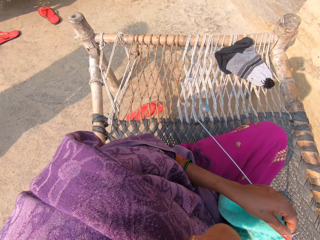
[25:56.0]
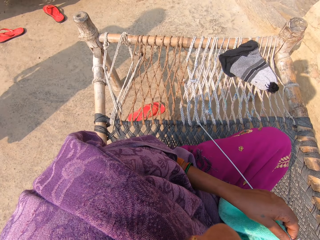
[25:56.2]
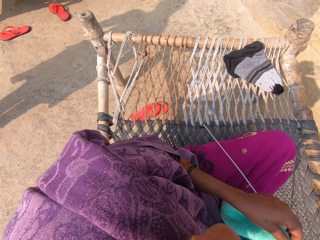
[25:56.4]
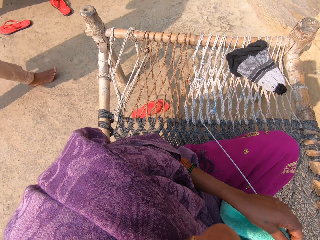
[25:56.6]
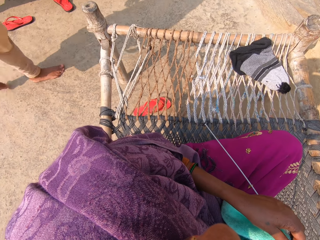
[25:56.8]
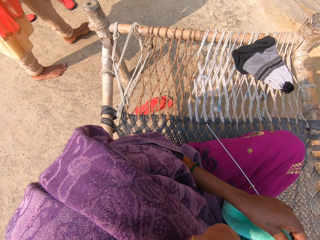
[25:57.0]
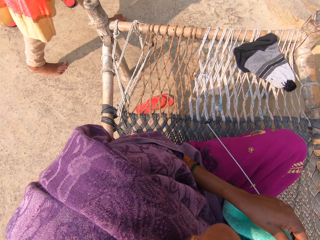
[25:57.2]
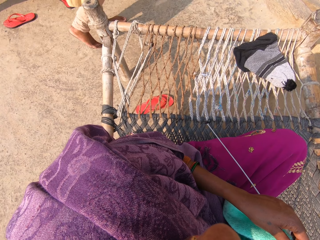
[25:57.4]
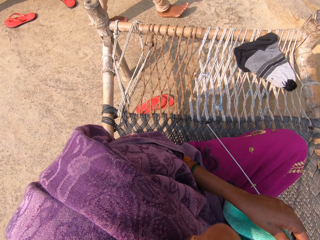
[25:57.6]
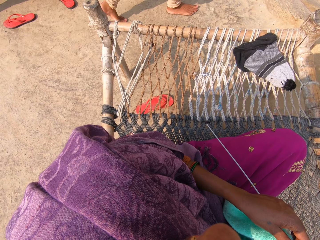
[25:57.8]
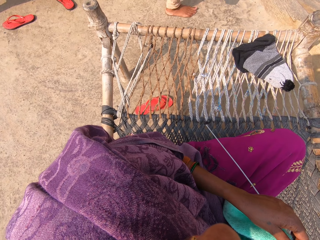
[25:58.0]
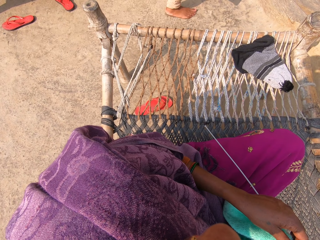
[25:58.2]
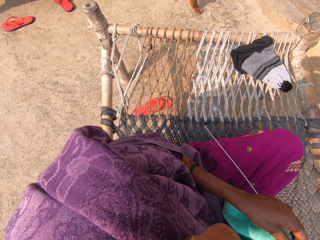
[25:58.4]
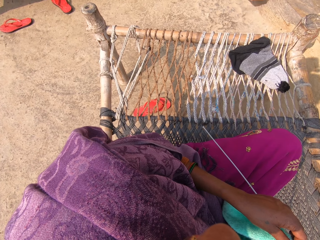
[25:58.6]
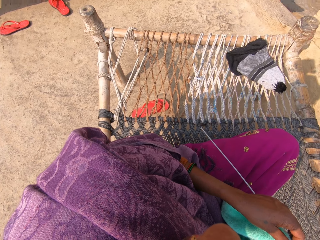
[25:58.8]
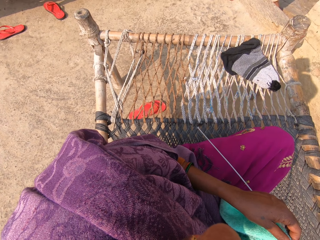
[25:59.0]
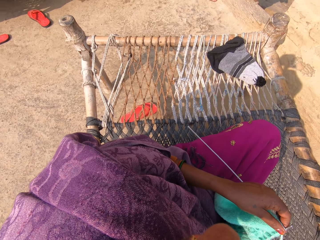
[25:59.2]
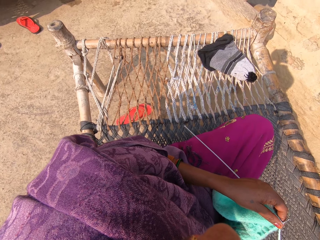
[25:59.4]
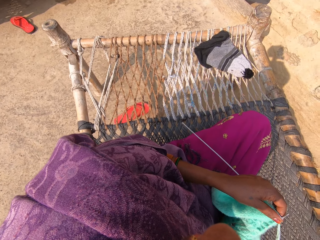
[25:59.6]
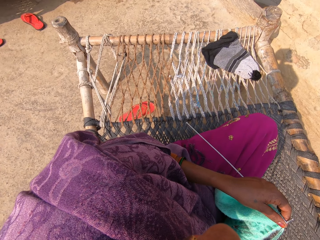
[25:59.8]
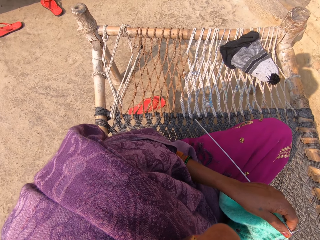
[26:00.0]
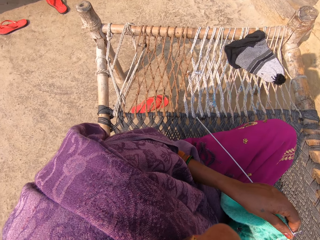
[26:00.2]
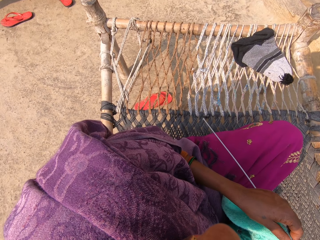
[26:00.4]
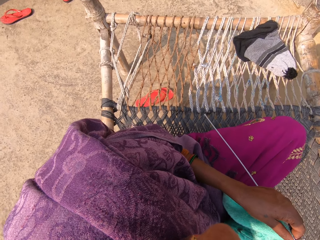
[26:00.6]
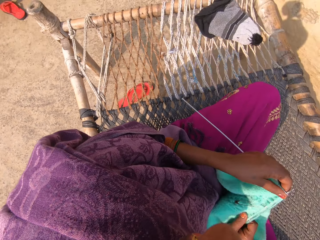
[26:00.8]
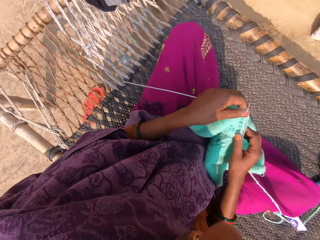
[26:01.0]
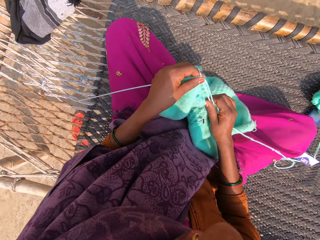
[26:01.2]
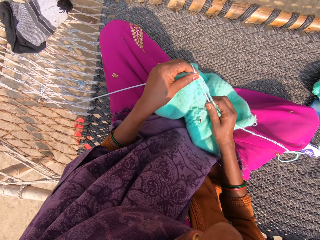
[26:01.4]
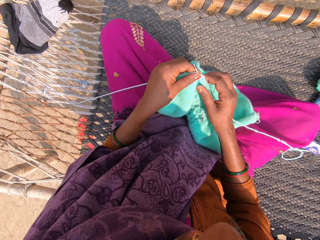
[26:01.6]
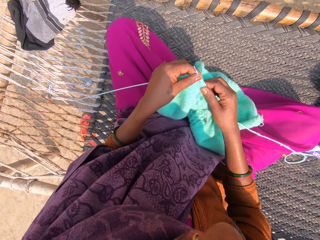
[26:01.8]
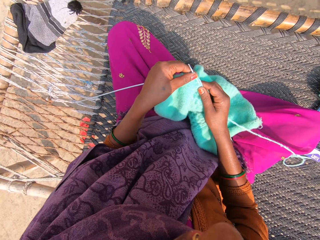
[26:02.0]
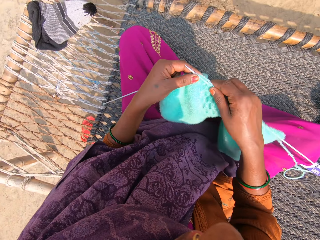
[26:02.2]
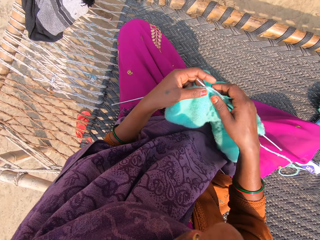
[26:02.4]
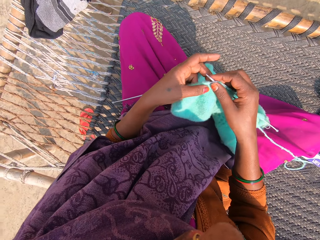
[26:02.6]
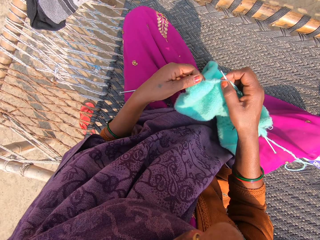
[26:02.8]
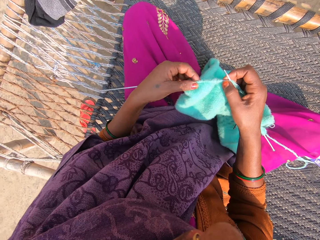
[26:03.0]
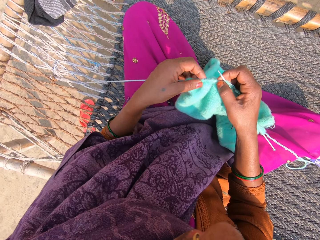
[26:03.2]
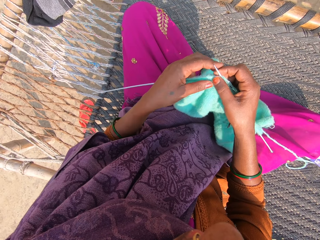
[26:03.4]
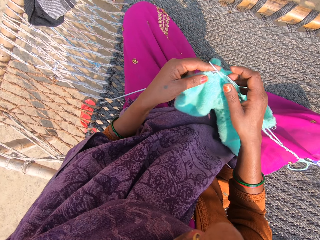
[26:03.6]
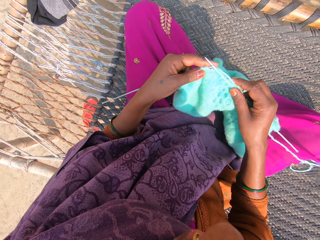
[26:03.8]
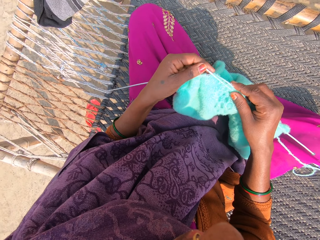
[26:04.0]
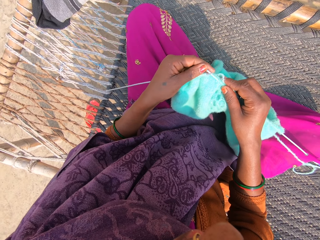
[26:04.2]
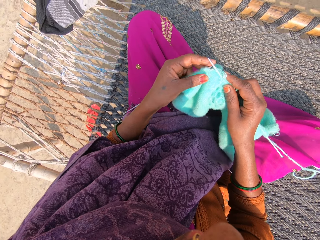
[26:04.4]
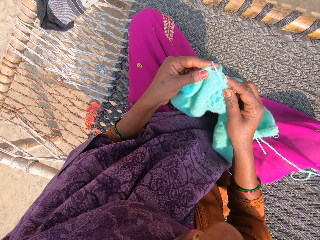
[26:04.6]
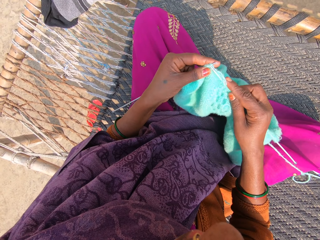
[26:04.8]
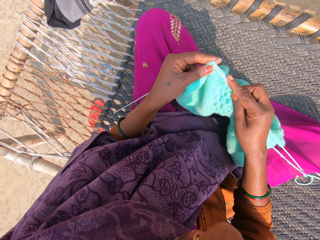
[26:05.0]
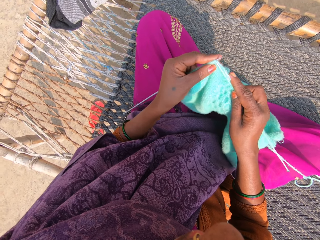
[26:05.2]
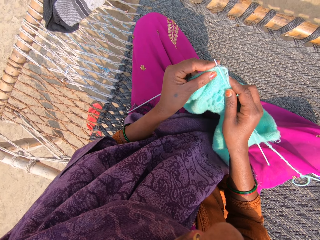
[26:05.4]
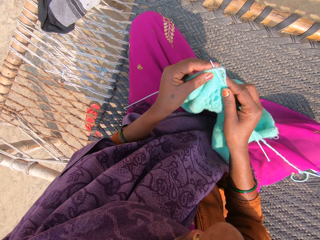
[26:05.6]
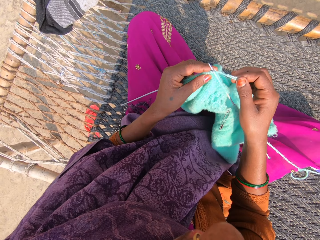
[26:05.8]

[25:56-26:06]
A lady walks around. The camera wearer adjusts the wool on the knitting pins. They move the fabric. They move the fabric repeatedly. They knit the towel with the knitting pins and wool.

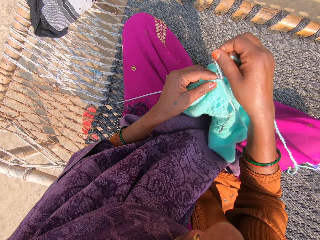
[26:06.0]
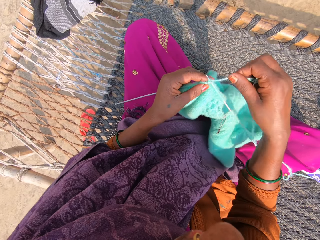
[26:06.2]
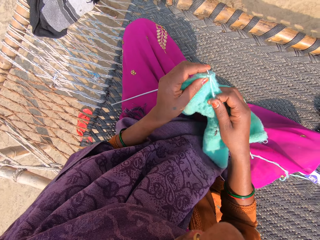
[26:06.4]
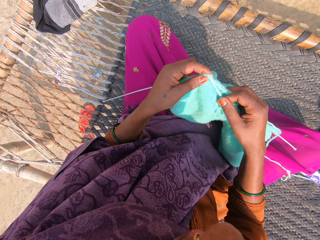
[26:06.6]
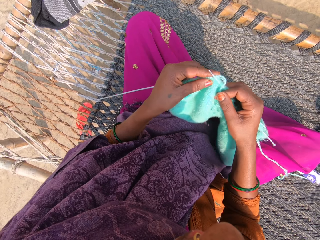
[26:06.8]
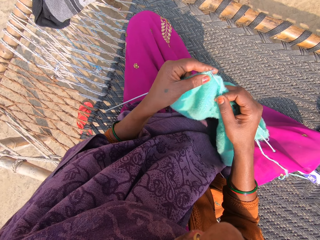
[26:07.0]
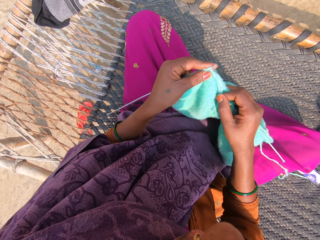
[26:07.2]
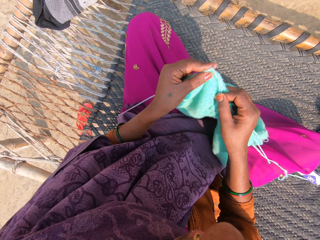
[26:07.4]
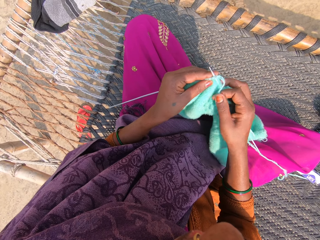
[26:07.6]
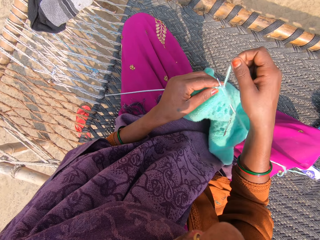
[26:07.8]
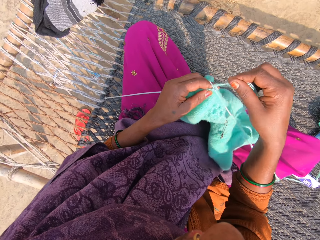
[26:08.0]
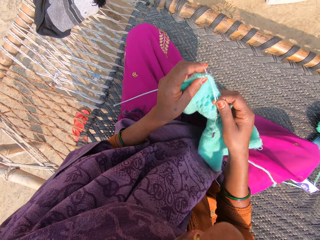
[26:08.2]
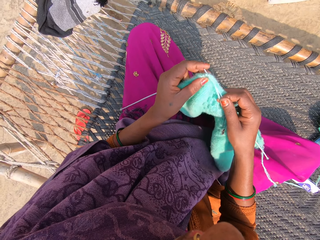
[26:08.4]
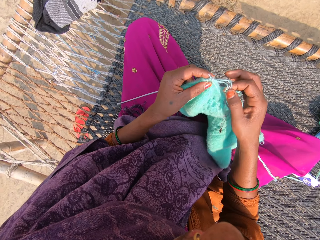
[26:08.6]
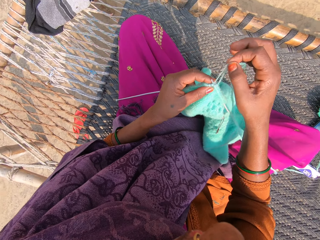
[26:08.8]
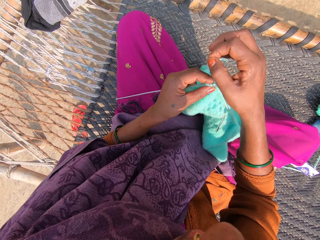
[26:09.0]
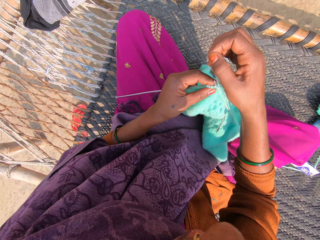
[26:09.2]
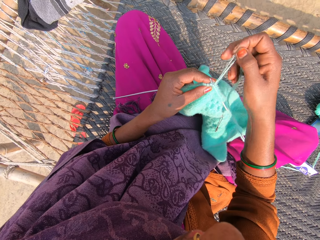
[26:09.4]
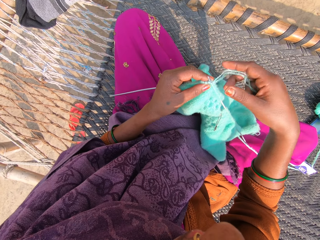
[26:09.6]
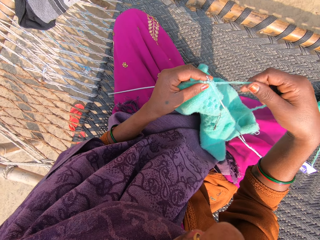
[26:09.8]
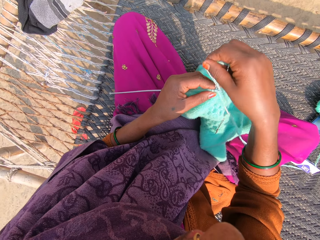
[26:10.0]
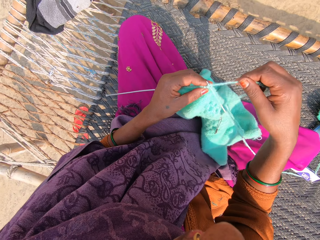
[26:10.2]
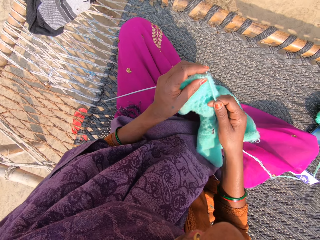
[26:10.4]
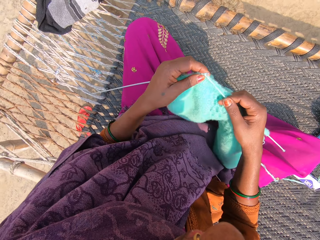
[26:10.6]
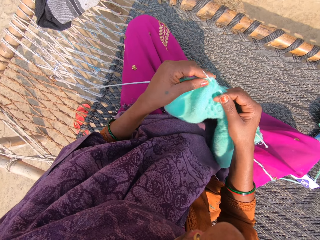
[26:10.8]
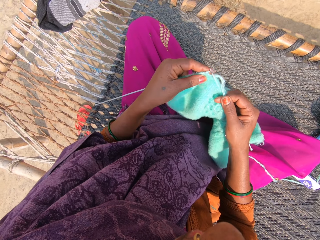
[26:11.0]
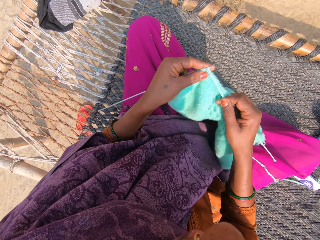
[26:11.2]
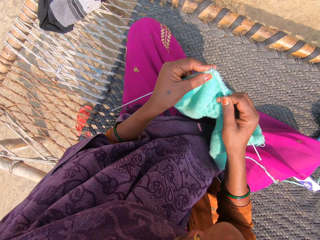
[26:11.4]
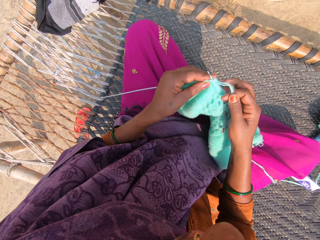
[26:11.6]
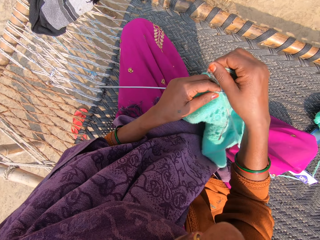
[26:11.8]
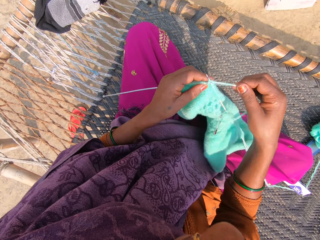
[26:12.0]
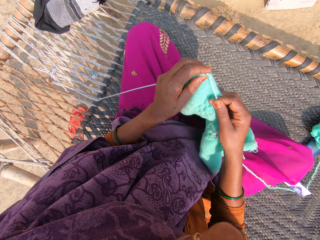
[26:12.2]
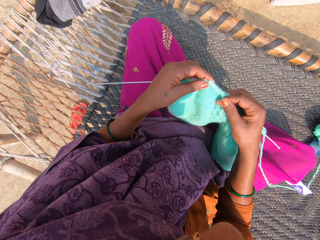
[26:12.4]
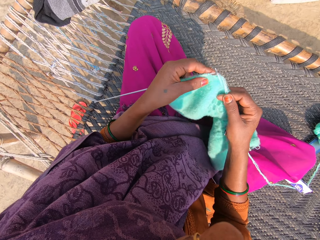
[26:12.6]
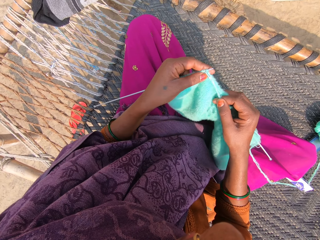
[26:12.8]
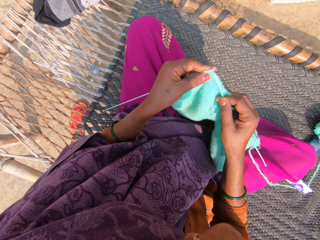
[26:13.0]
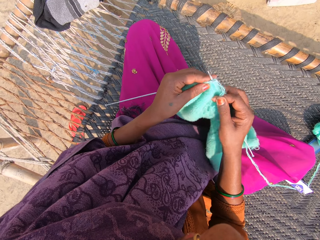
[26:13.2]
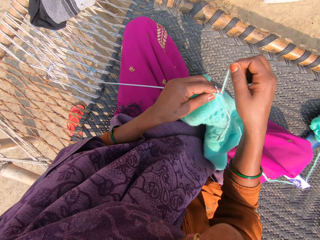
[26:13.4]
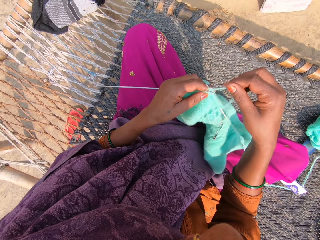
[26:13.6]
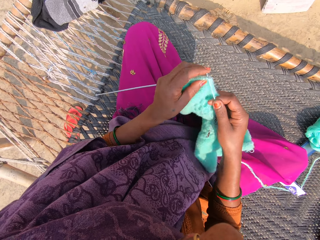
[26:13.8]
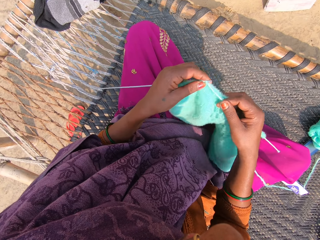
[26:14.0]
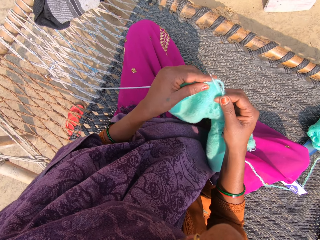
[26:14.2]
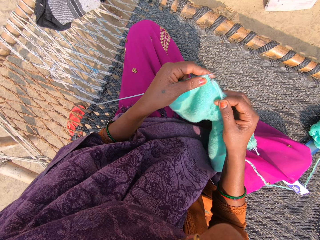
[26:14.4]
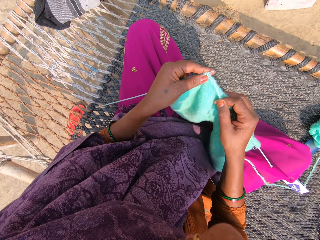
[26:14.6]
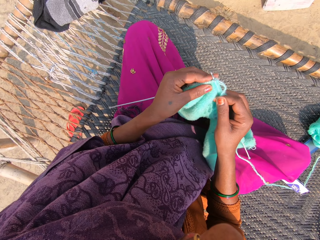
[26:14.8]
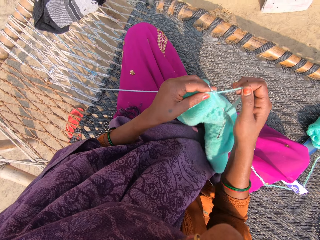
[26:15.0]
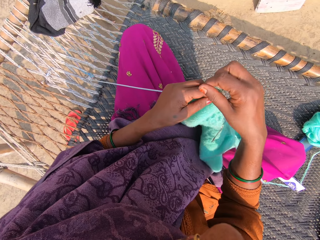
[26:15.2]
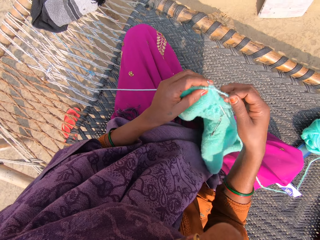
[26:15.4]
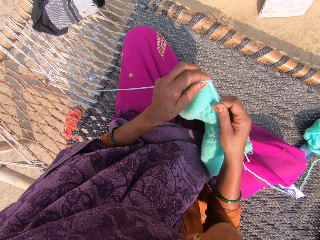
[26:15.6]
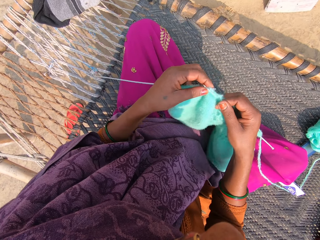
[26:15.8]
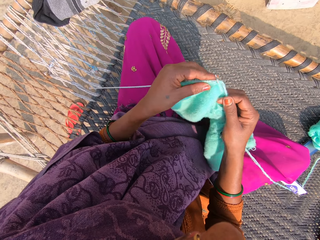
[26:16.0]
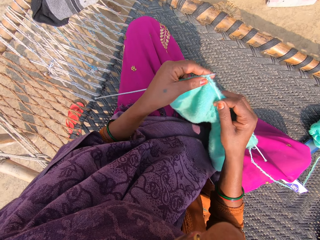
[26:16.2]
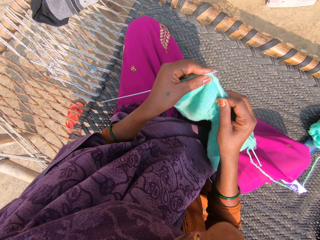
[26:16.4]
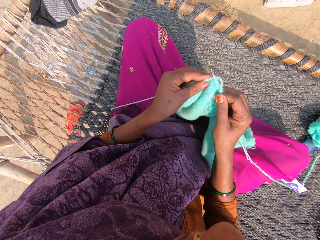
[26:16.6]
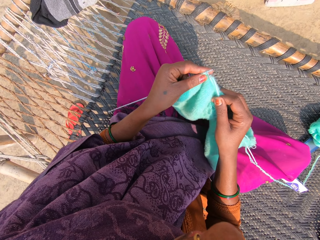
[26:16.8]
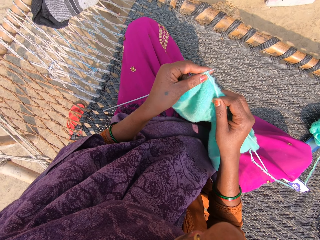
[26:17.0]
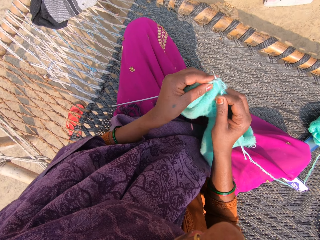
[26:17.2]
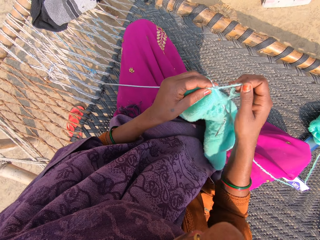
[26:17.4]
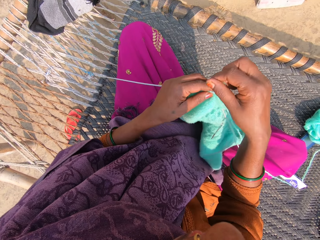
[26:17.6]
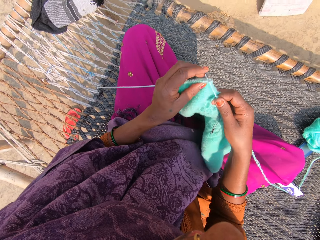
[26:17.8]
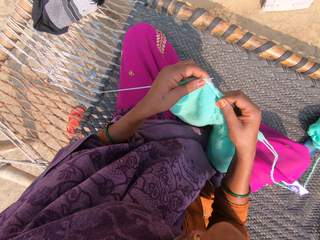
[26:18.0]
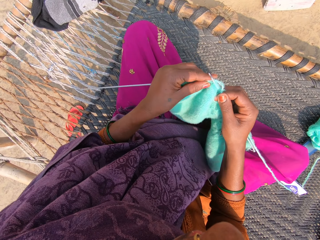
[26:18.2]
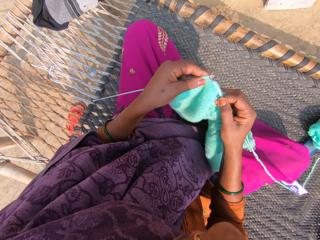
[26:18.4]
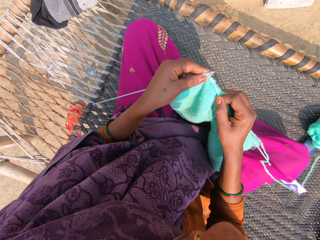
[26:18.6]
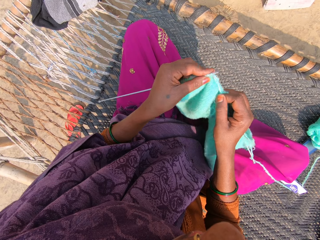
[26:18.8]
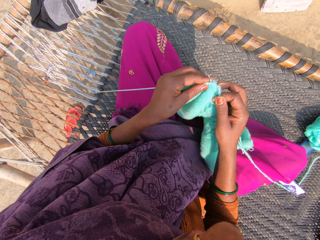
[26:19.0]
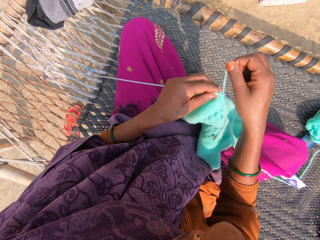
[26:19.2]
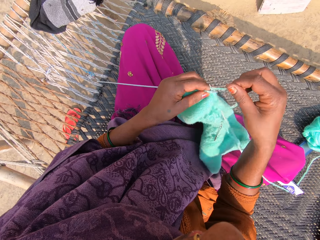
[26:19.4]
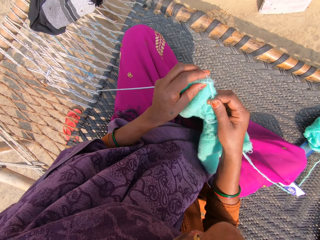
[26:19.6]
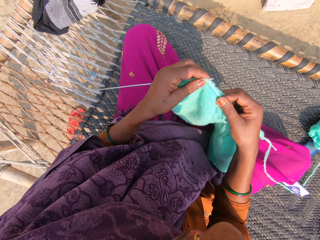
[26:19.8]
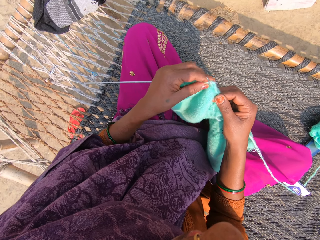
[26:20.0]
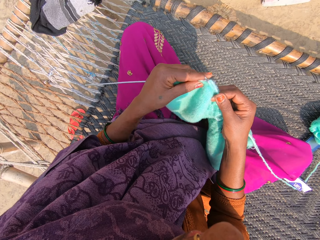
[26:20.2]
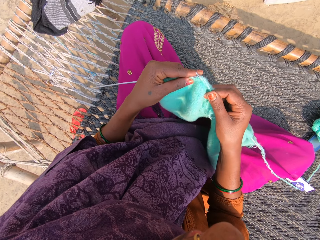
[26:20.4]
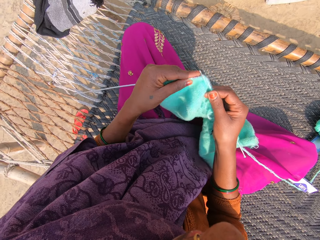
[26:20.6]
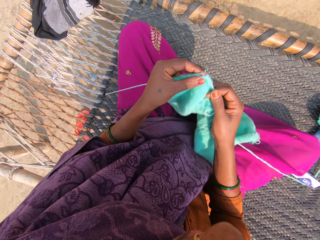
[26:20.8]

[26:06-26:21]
The camera wearer rolls the thread on the needle. They knit the fabric. They roll the thread on the needle. They knit the fabric. They roll the thread on the needle. They knit the fabric. They roll the thread on the needle. They knit the fabric. They roll the thread on the needle. They knit the fabric. They roll the thread on the needle. They knit the fabric. They roll the thread on the needle. They knit the fabric. They roll the thread on the needle. They knit the fabric.
